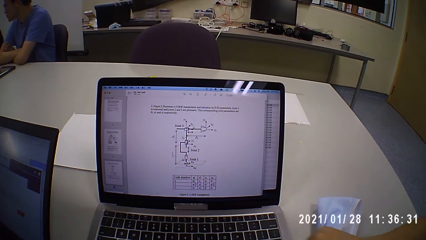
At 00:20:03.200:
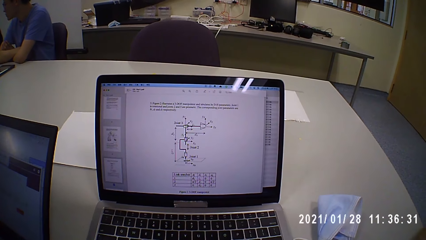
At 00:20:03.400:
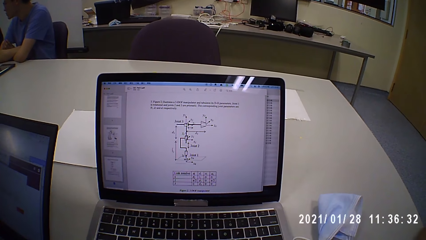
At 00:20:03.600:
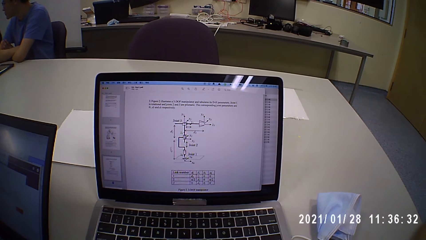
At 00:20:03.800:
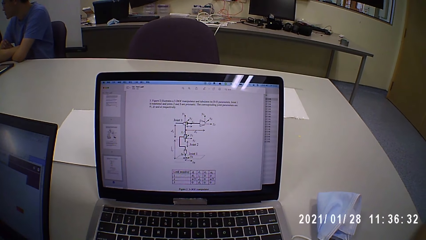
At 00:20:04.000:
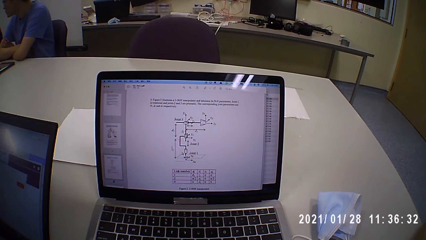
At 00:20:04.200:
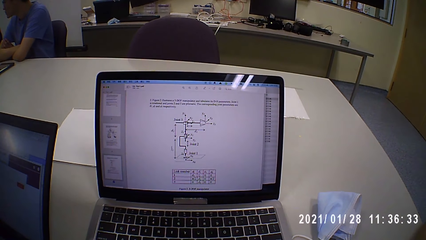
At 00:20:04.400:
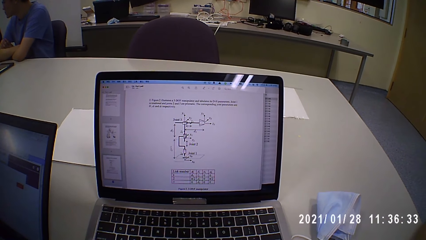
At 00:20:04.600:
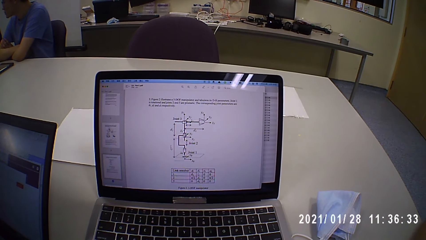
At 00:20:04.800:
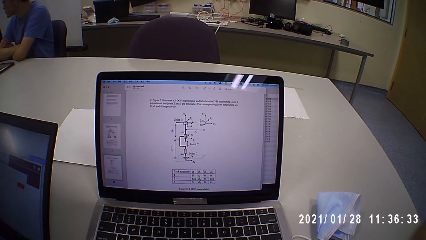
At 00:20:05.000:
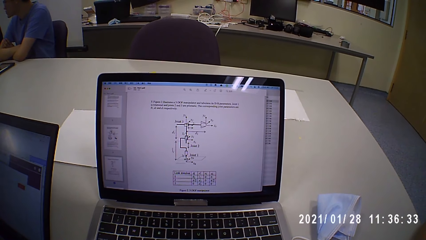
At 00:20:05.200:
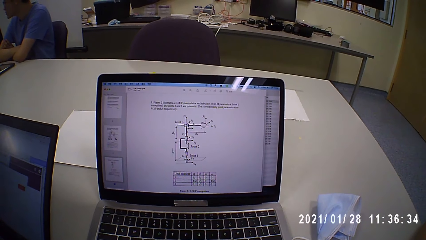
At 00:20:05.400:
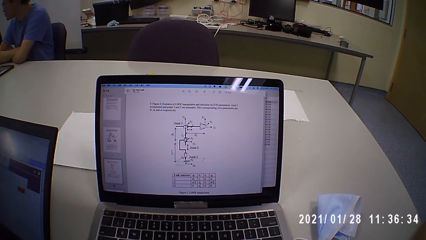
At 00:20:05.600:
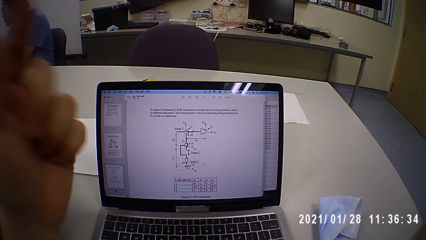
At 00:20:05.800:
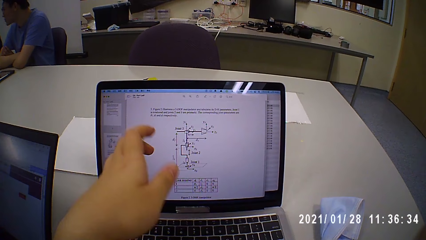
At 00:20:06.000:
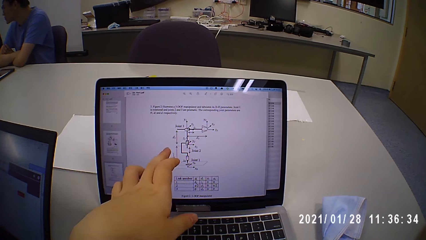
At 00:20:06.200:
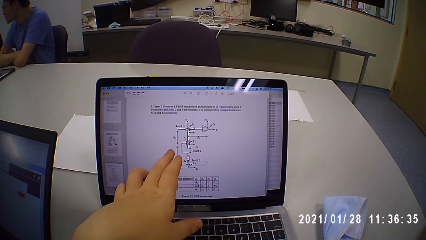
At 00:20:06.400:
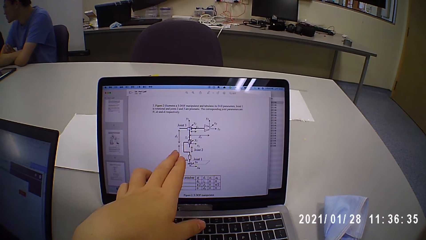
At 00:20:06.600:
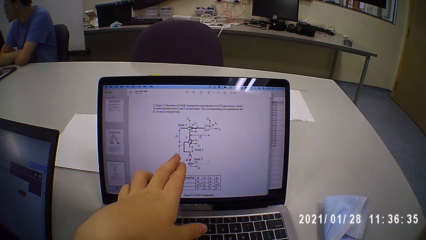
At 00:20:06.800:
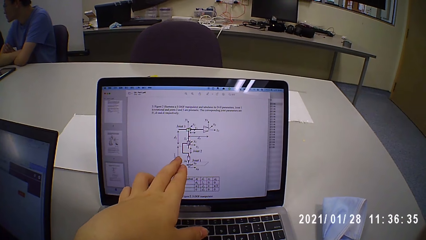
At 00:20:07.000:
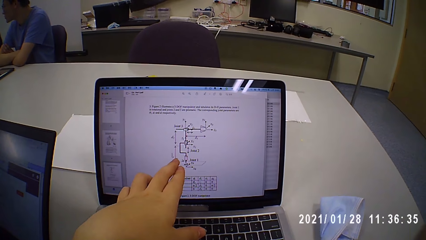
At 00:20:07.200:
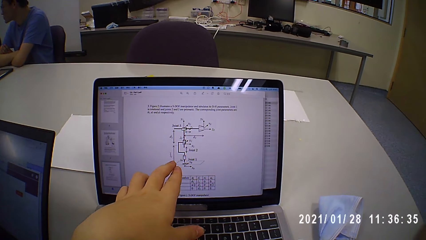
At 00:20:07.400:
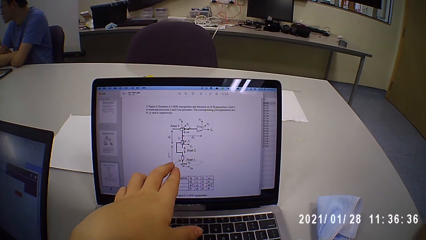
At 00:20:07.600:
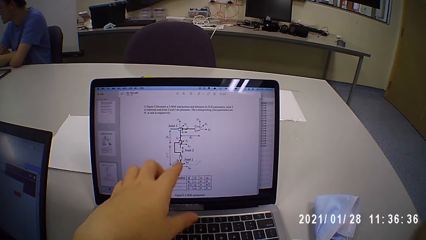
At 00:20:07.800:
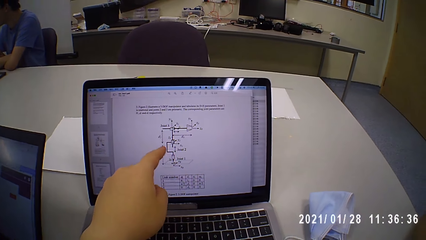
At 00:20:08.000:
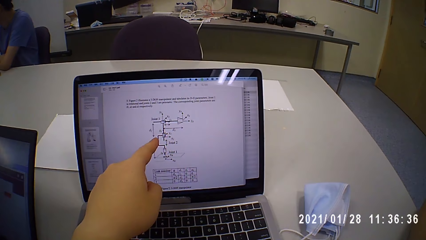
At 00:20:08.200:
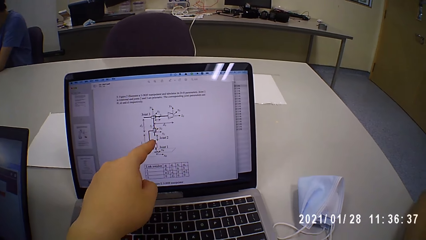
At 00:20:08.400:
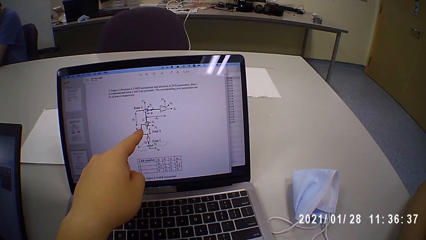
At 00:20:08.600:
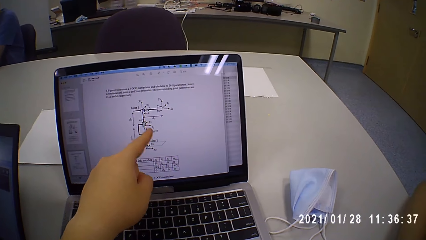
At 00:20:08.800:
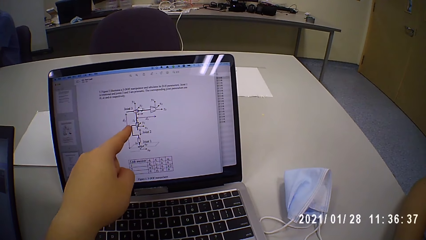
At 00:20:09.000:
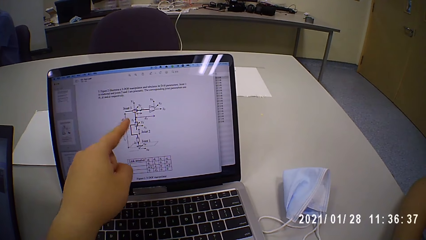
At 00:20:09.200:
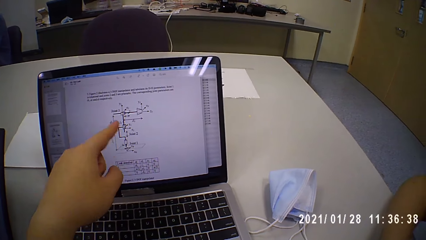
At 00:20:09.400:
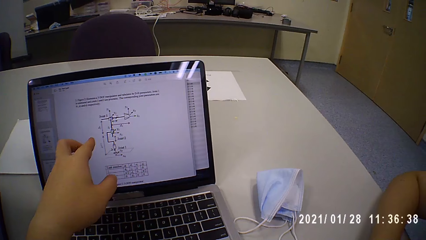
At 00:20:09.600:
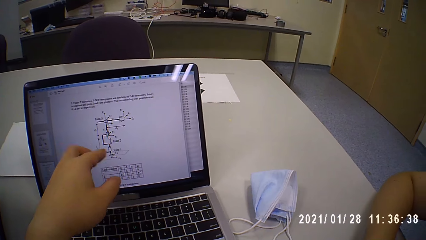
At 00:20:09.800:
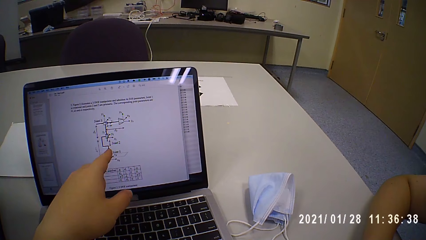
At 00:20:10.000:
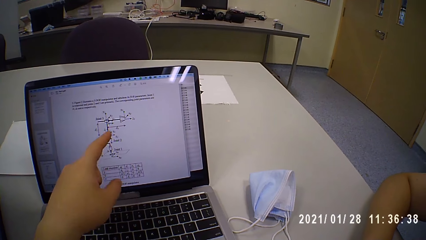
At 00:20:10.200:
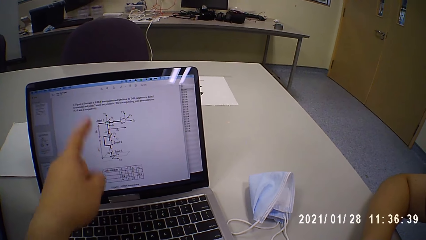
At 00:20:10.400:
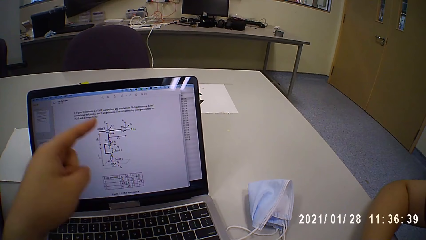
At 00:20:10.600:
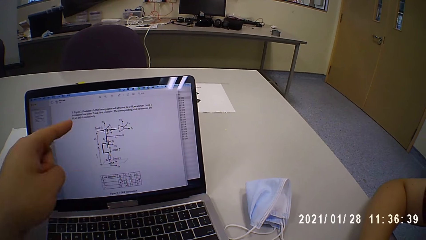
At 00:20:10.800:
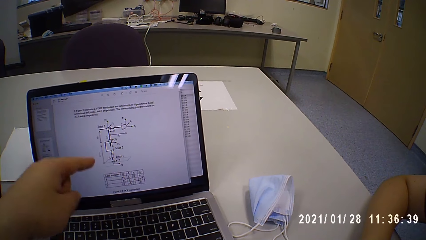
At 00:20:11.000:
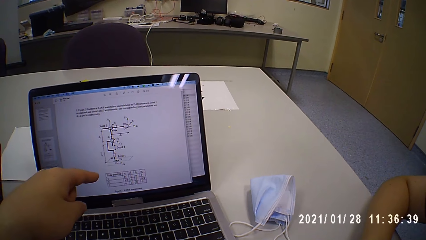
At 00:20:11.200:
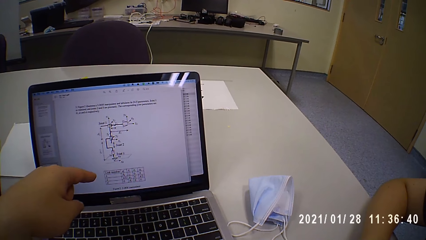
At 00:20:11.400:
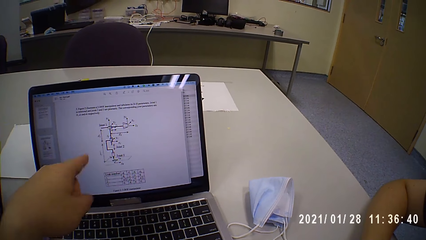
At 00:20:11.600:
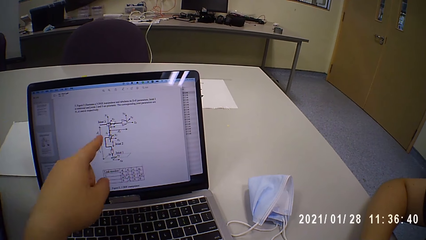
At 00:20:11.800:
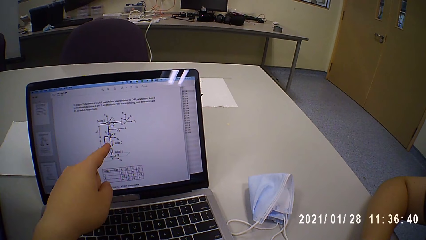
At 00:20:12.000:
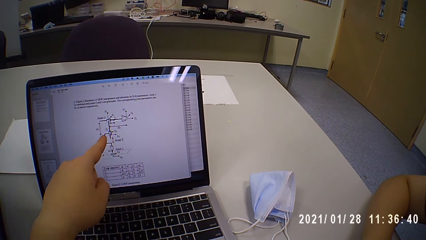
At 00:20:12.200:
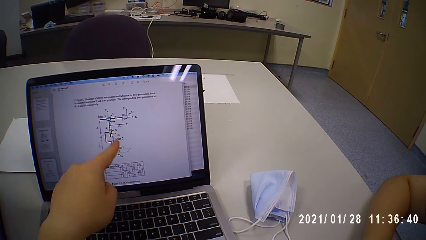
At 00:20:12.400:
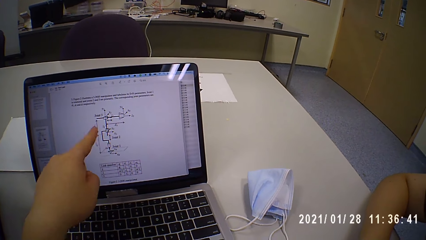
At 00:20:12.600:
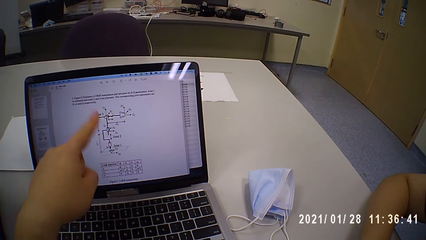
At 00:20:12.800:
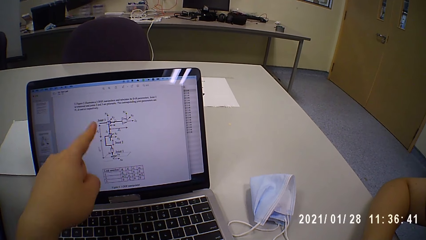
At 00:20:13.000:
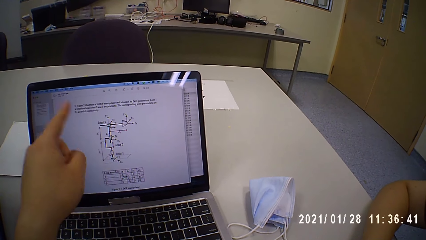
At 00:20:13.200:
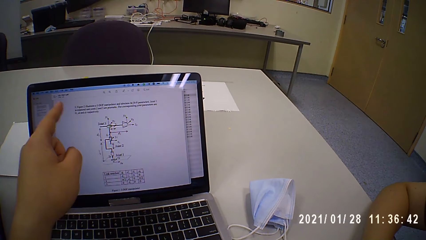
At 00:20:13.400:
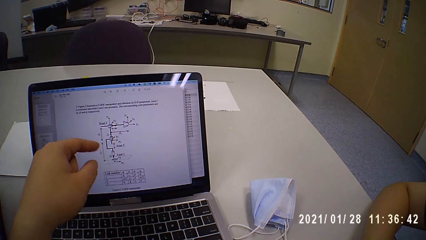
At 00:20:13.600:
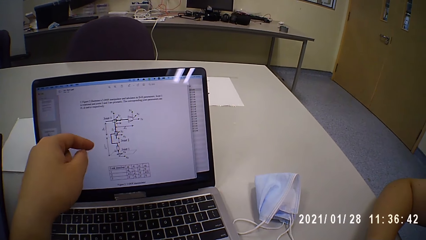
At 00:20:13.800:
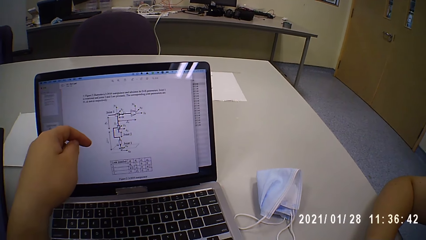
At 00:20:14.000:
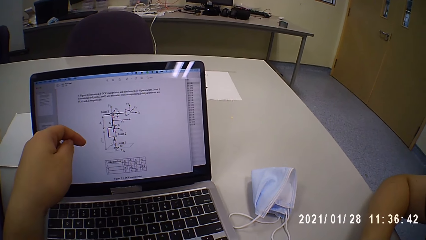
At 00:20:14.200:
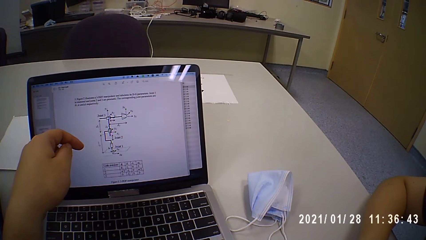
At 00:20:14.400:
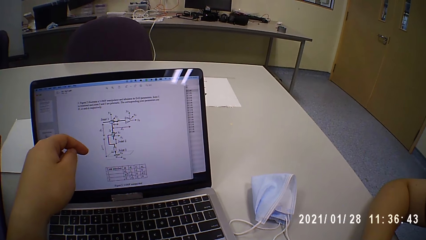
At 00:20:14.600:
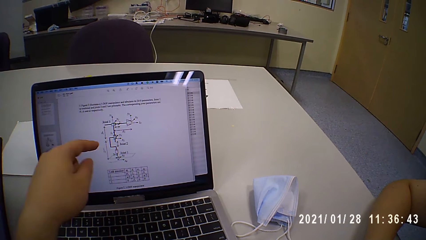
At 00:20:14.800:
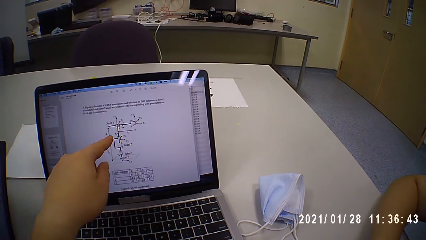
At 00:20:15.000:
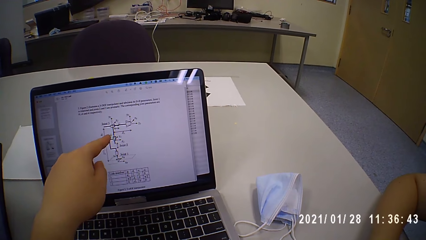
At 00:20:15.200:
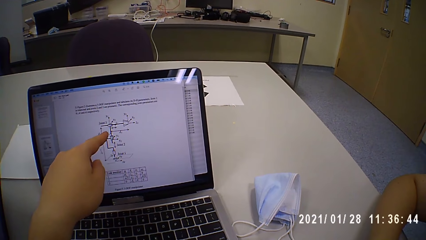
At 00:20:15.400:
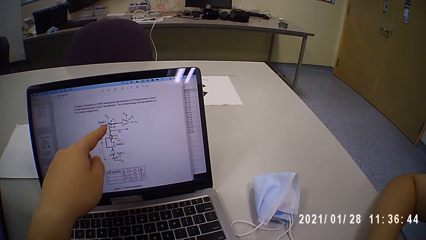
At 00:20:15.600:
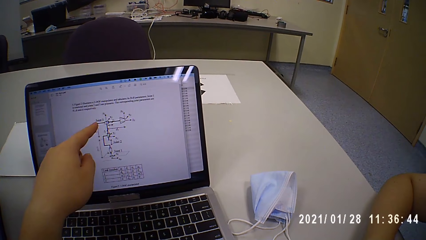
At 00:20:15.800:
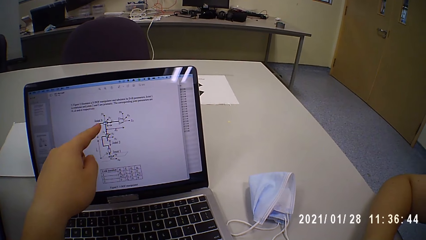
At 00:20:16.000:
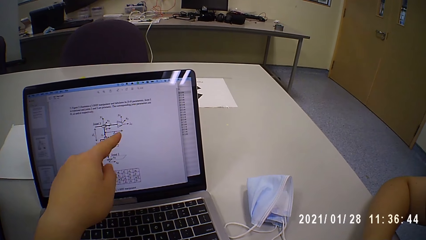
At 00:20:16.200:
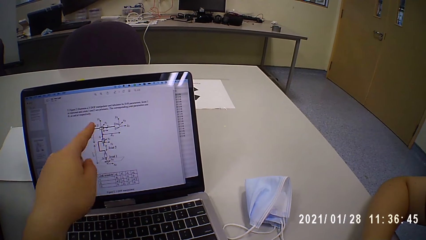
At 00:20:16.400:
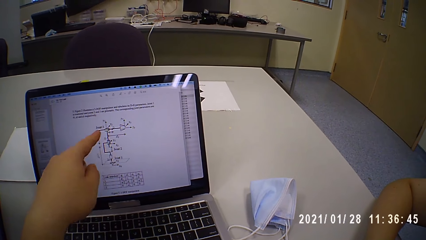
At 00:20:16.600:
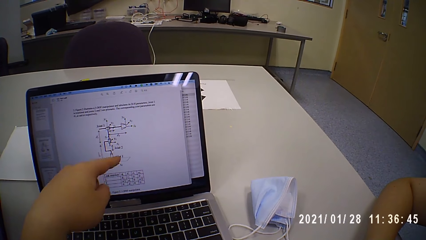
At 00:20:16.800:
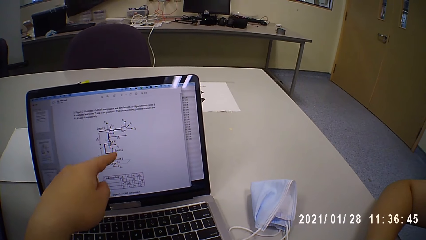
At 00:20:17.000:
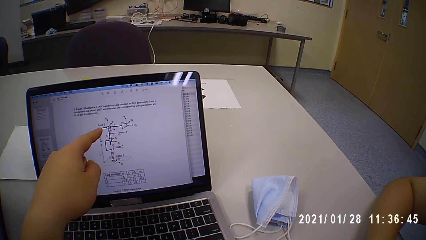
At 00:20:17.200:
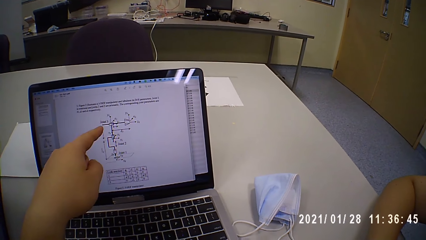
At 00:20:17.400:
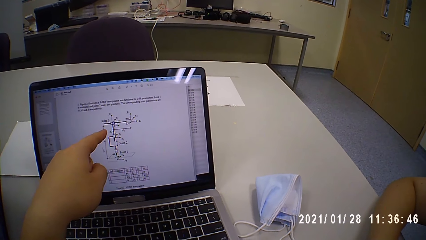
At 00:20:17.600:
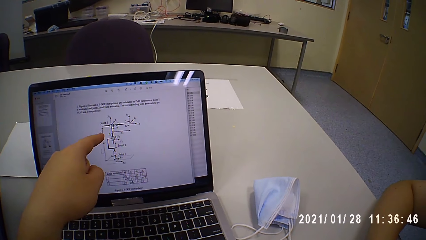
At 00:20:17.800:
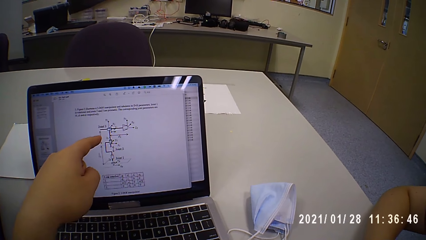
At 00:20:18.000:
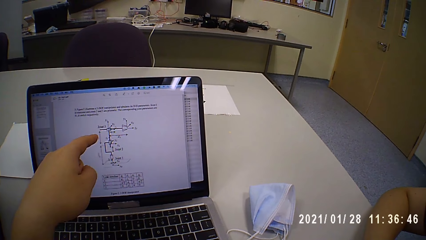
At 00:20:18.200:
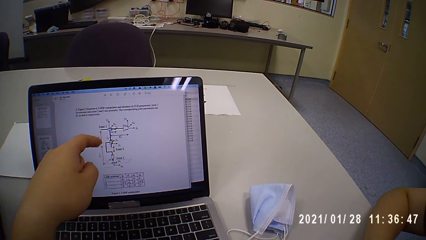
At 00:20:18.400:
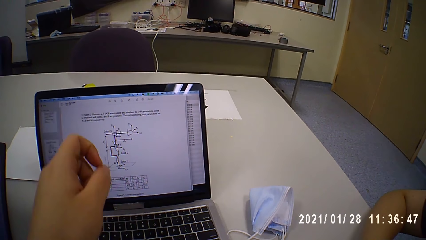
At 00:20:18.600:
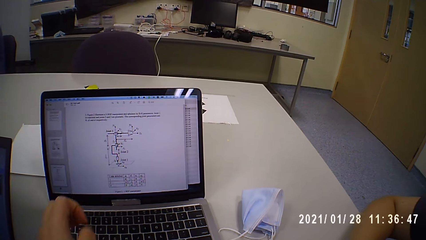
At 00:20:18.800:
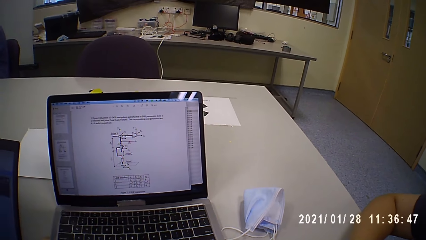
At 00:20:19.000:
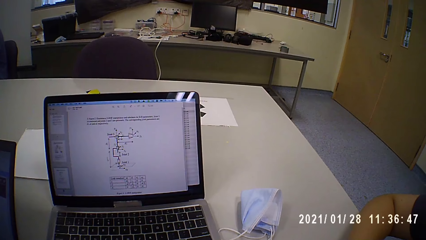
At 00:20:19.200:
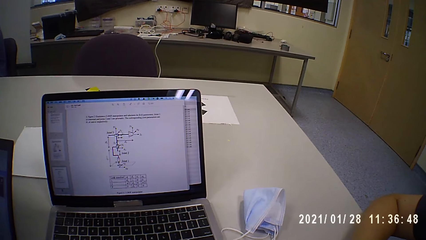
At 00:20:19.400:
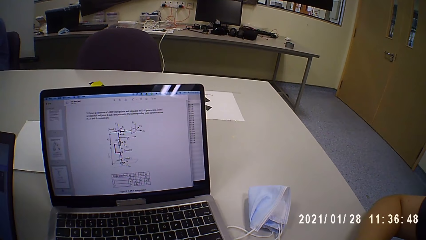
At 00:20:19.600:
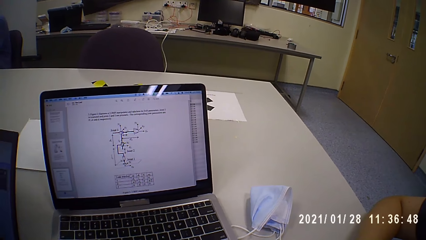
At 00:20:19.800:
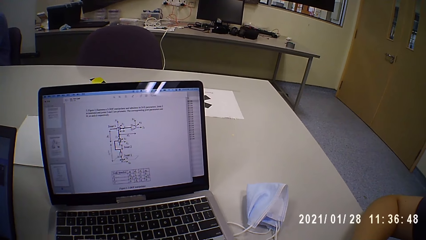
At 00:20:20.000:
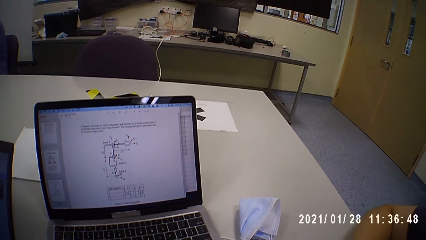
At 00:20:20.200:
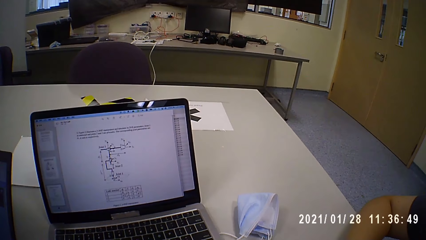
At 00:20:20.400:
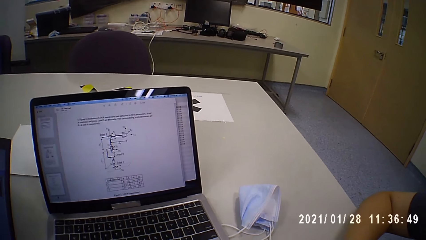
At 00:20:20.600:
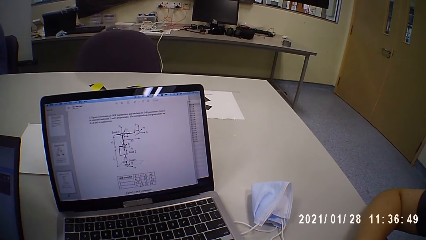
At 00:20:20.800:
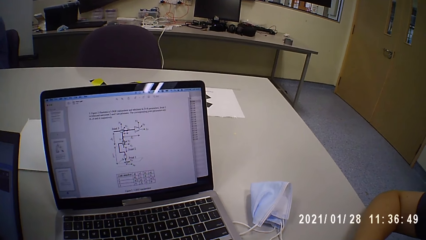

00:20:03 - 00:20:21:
The camera wearer touches the screen of the laptop on the table with his left hand. He moves the hand. He moves the laptop on the table with his left hand.
